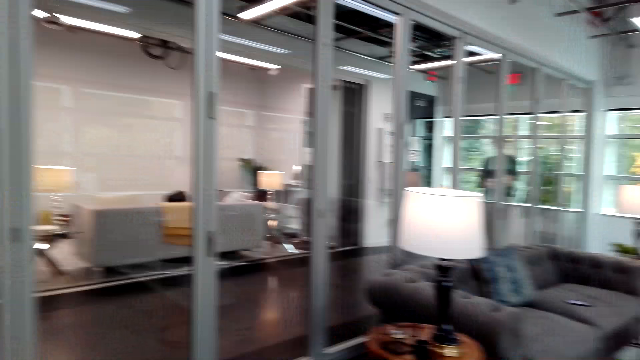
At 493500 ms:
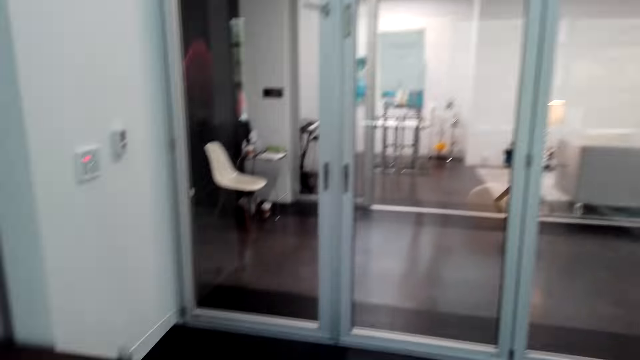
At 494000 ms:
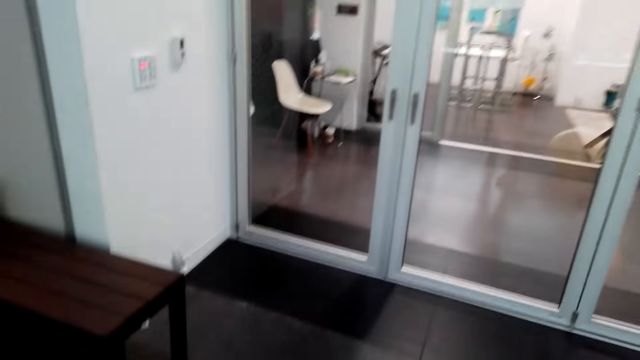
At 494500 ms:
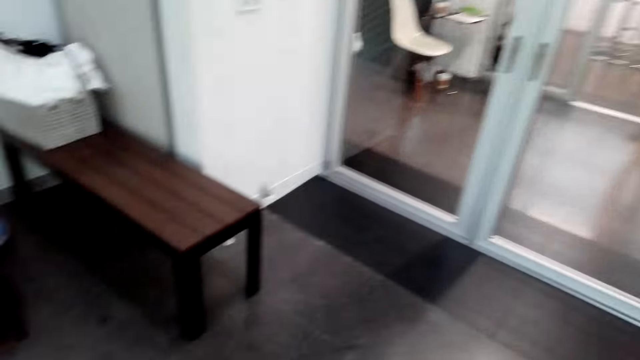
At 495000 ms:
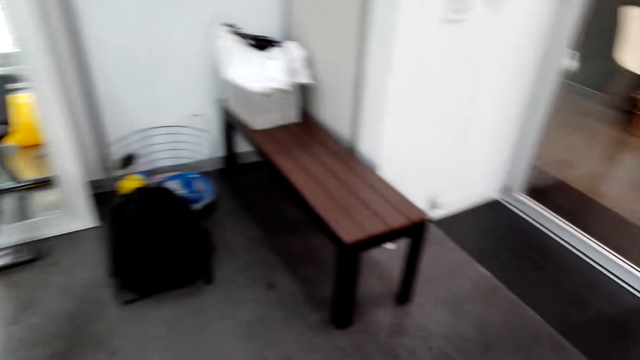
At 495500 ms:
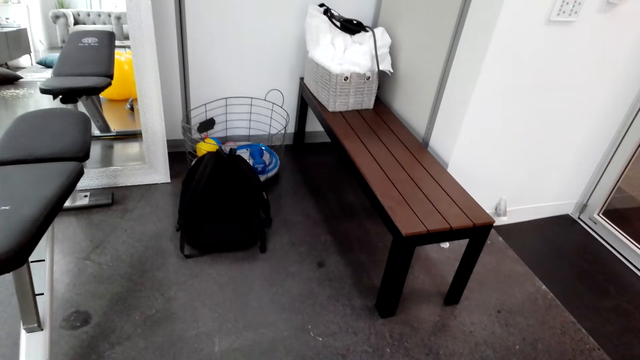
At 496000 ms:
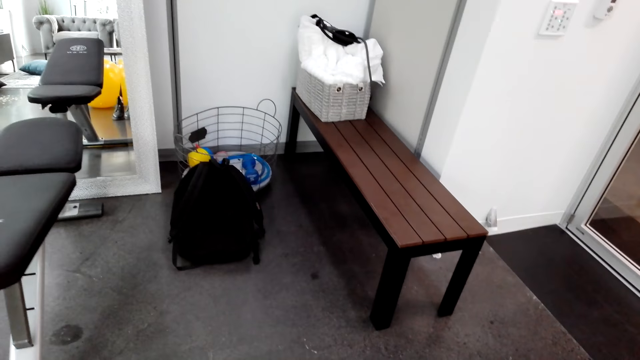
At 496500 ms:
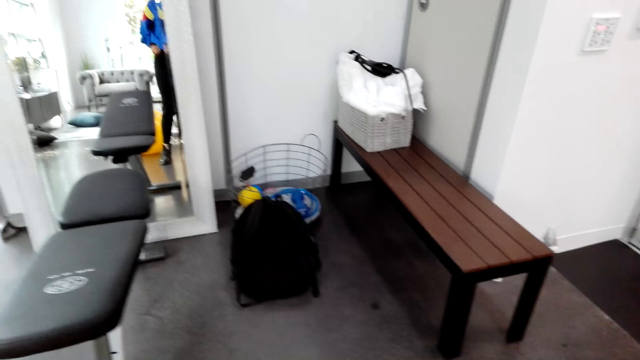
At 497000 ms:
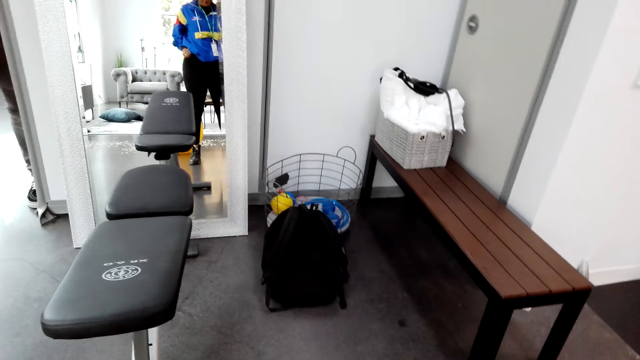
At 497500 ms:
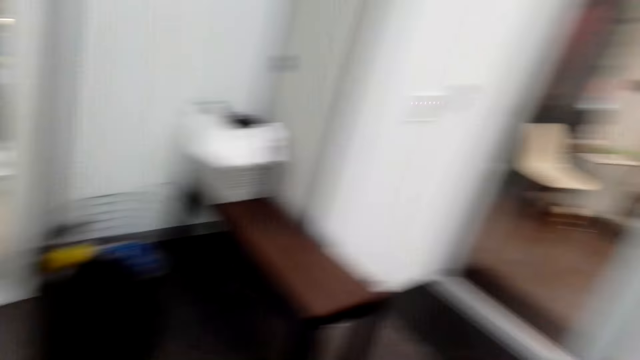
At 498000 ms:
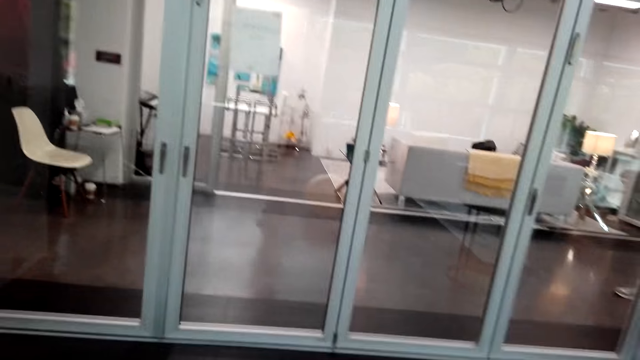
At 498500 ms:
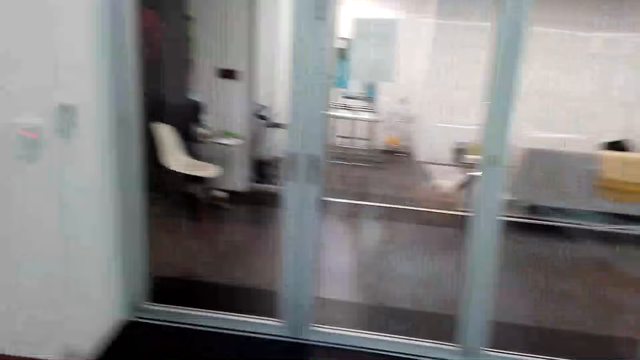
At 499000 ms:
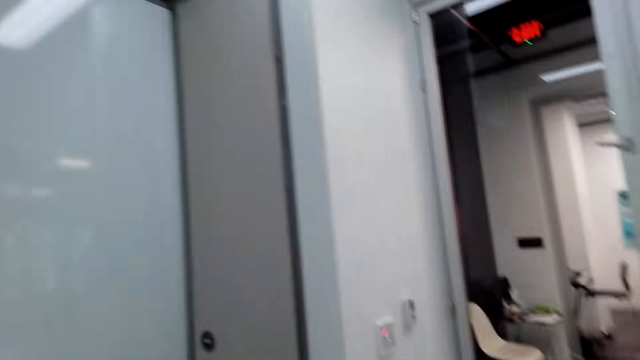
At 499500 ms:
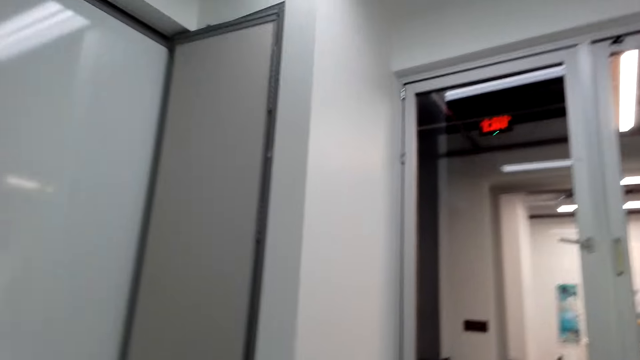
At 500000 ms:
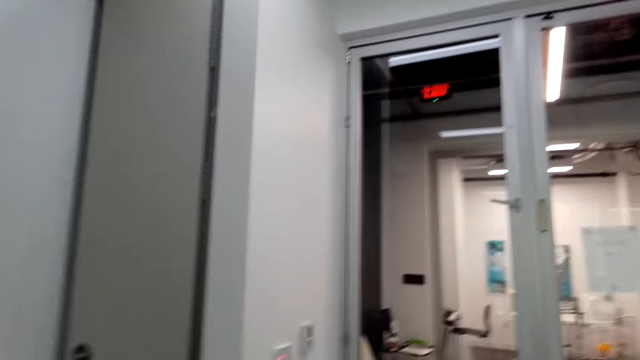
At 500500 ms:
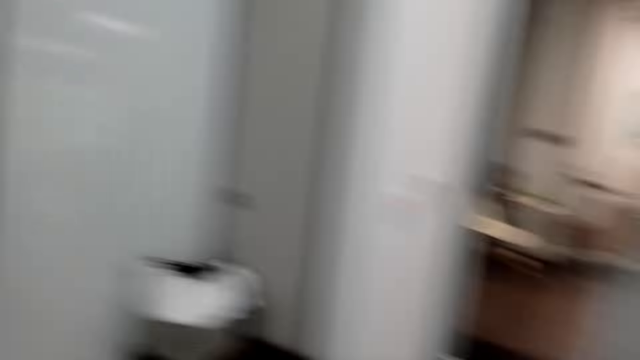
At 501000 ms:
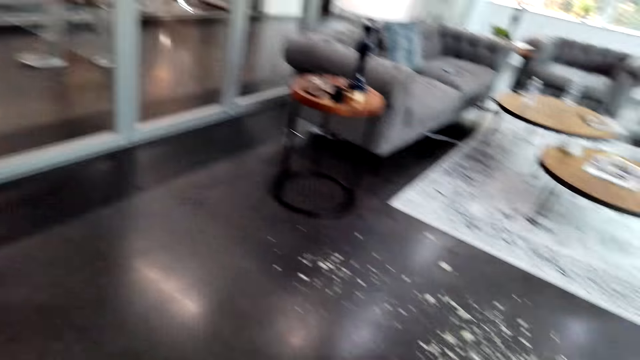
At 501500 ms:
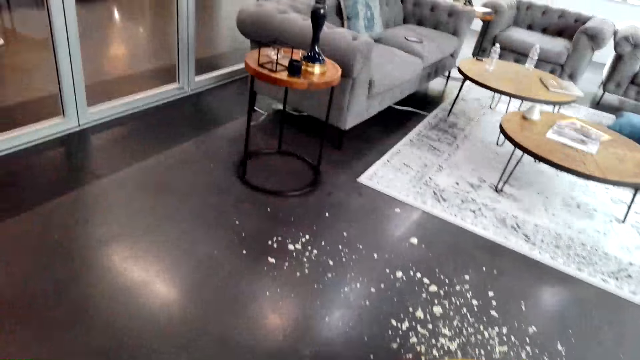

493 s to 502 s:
The camera wearer stands.

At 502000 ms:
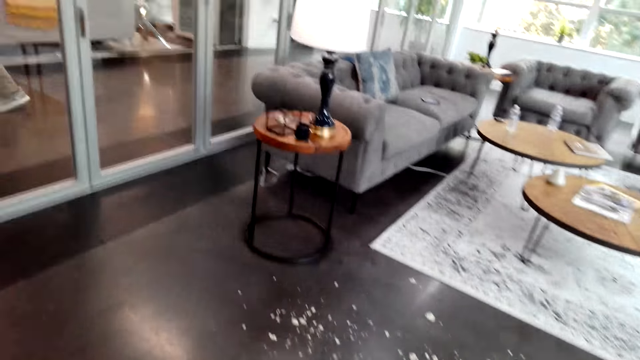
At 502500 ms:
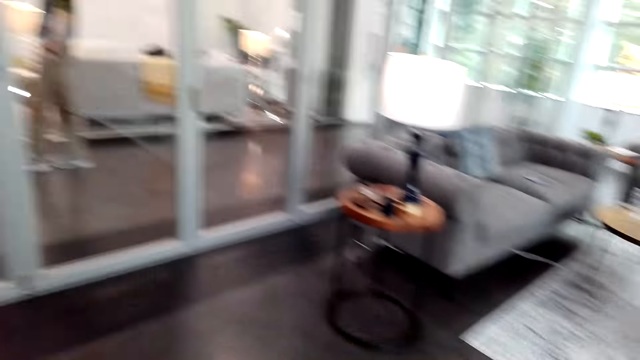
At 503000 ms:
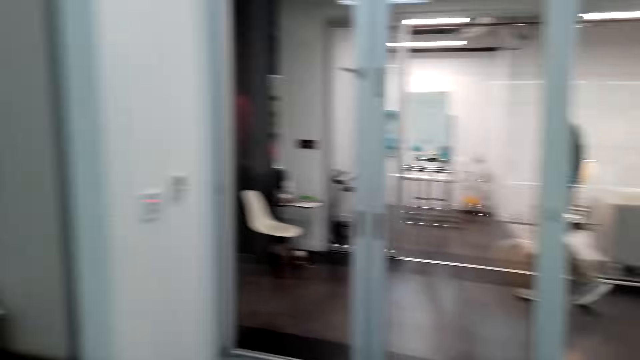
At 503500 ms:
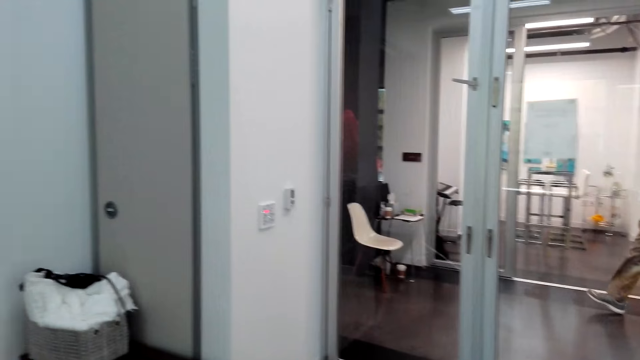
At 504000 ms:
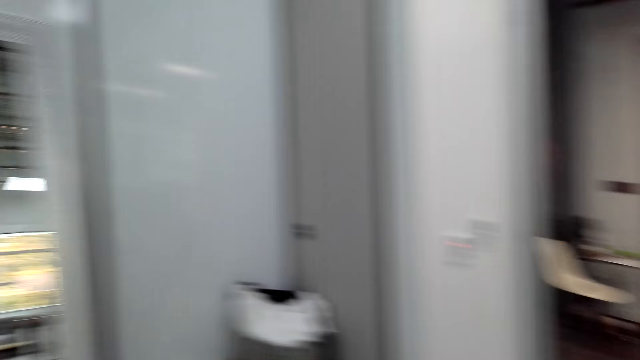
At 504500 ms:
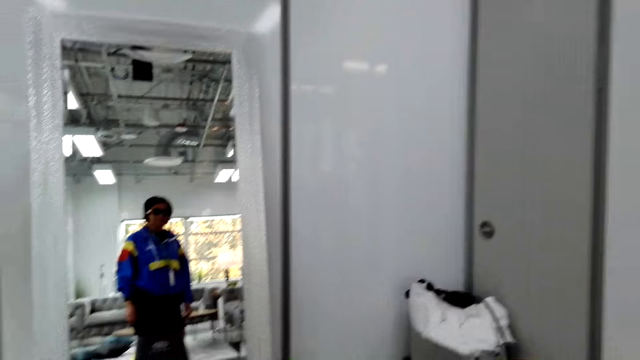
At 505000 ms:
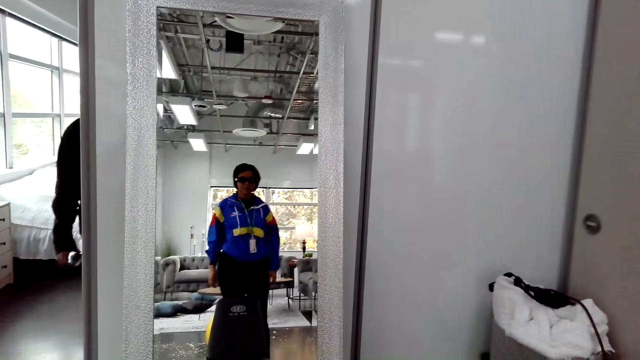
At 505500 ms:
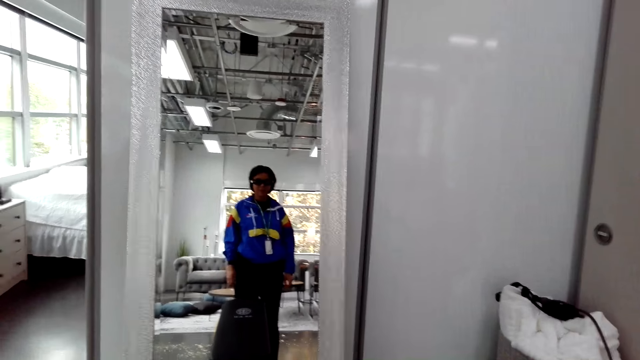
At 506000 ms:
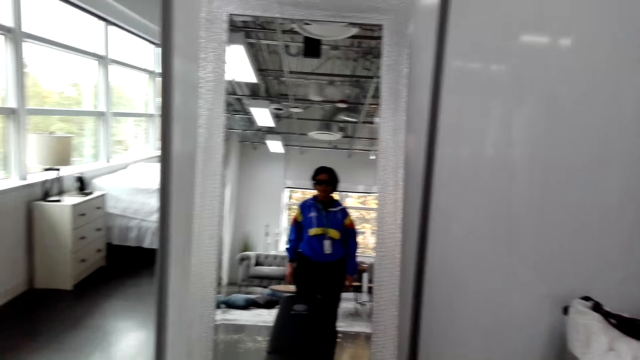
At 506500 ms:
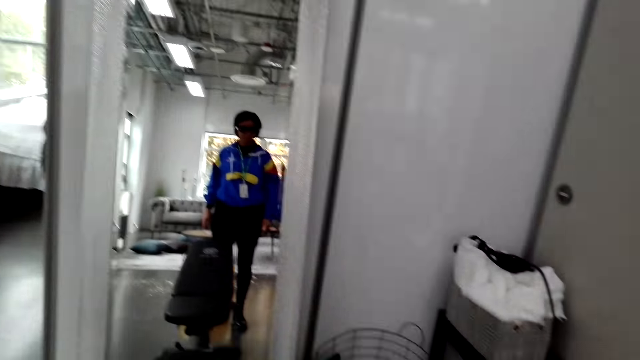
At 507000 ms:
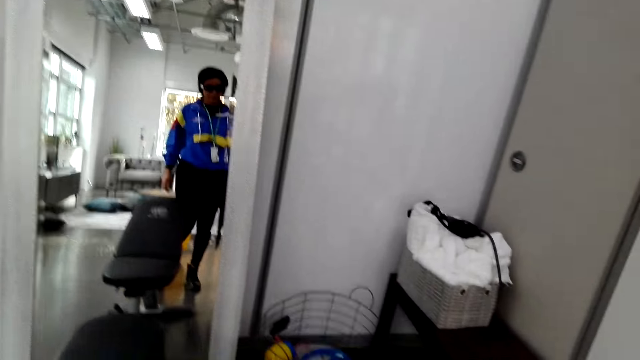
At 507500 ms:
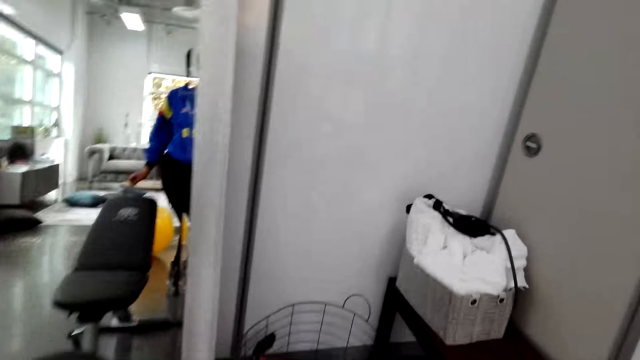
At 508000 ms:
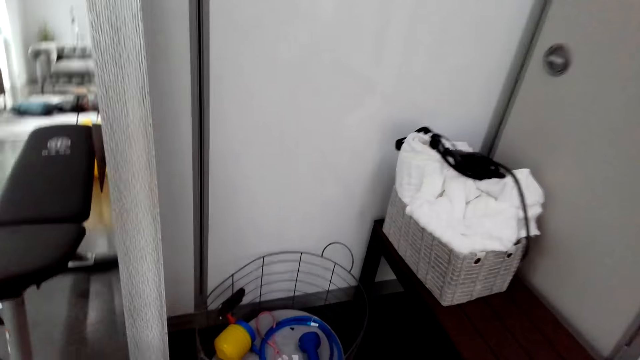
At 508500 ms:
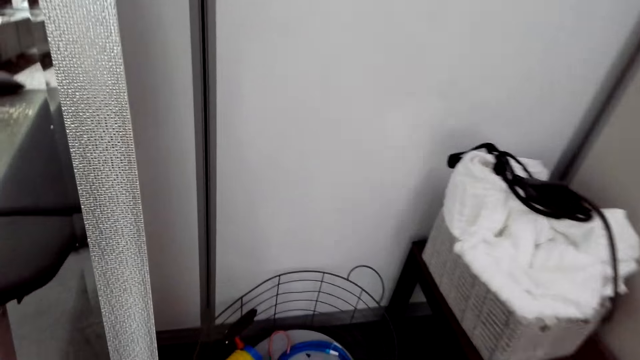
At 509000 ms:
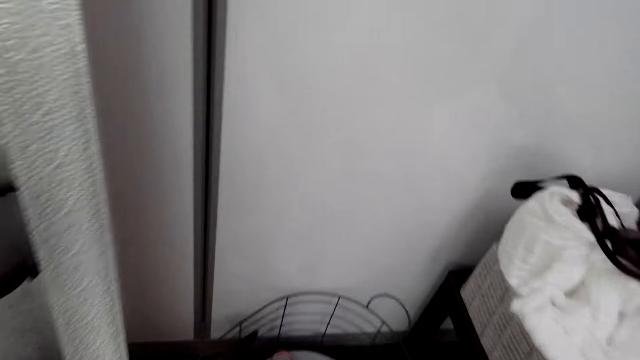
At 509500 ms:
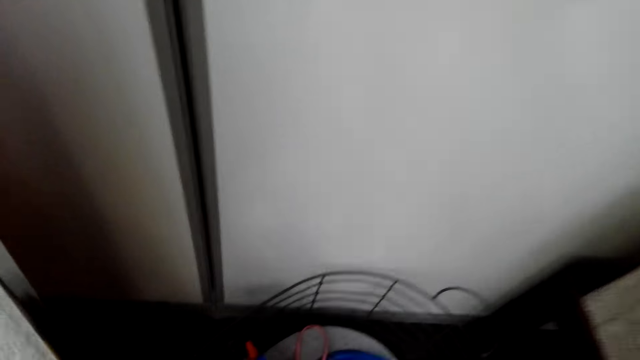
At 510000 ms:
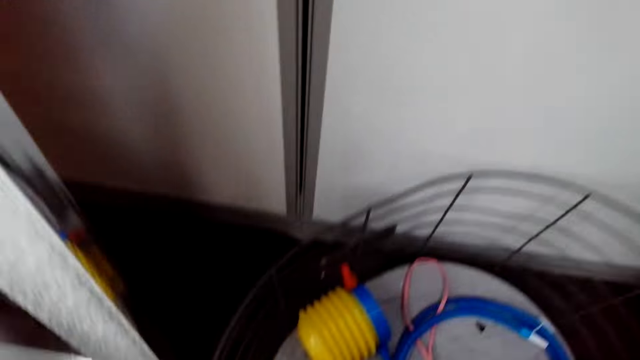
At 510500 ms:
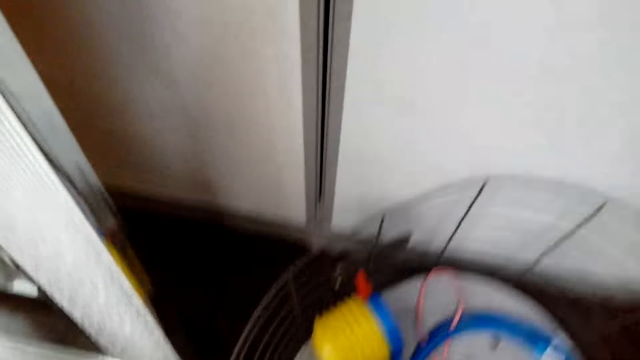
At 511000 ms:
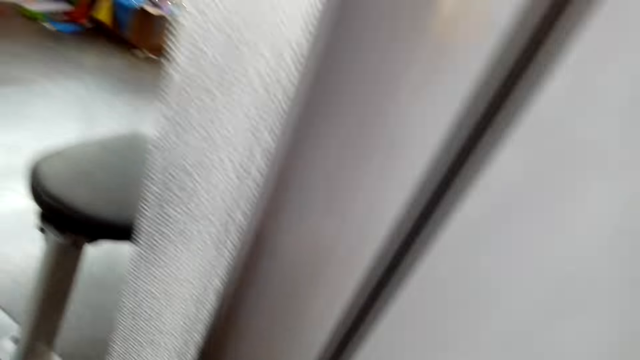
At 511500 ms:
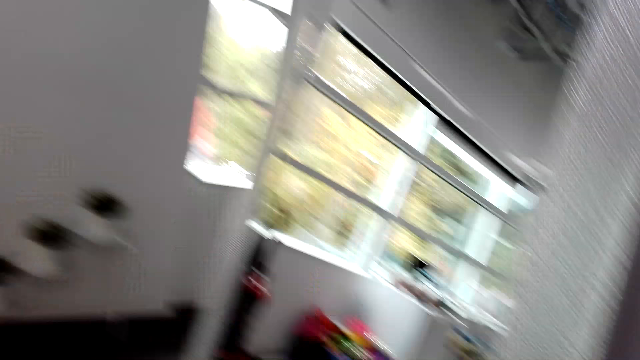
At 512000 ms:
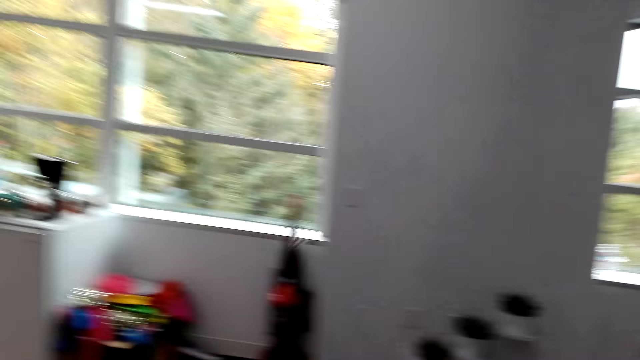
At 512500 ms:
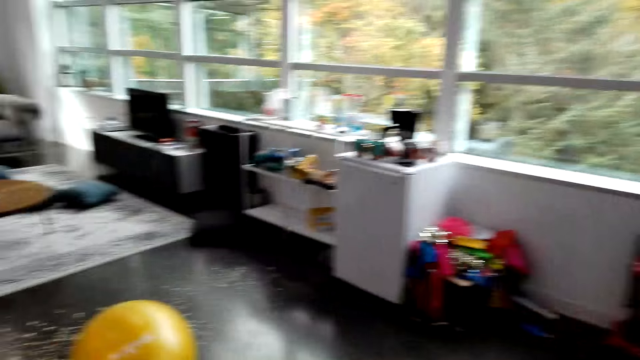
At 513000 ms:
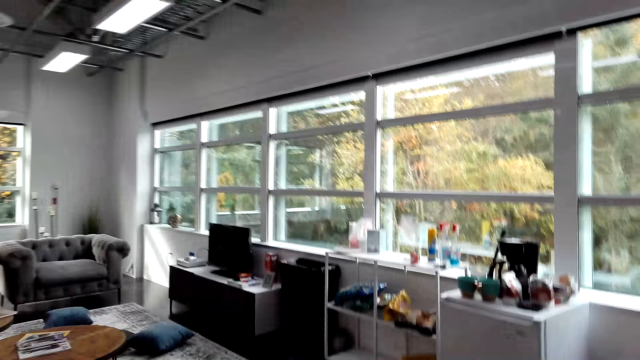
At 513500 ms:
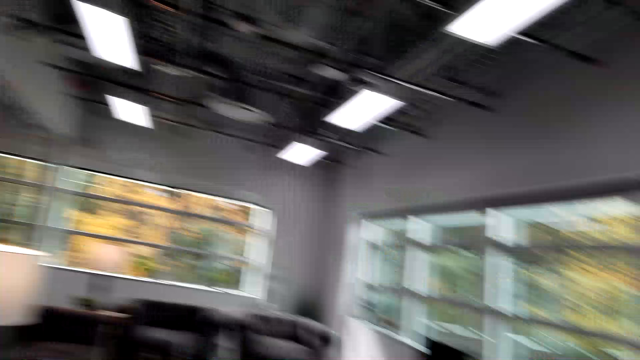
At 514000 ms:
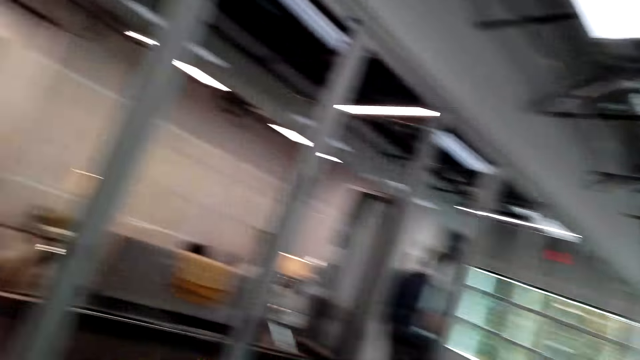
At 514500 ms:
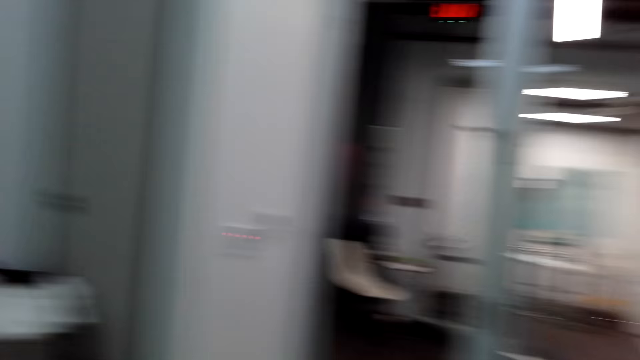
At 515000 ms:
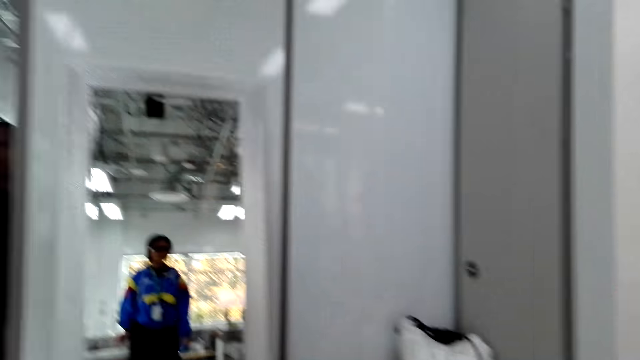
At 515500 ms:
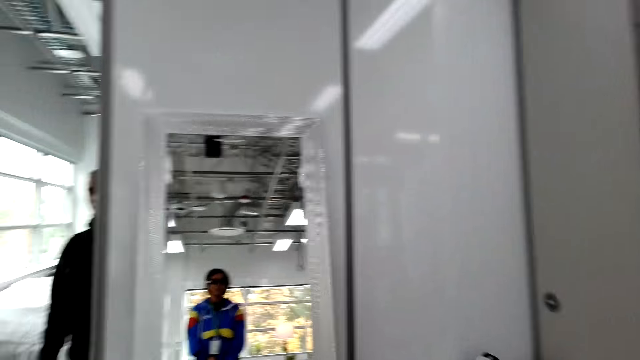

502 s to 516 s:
A man walks in a room. The camera wearer walks. The man converses with the camera wearer.
